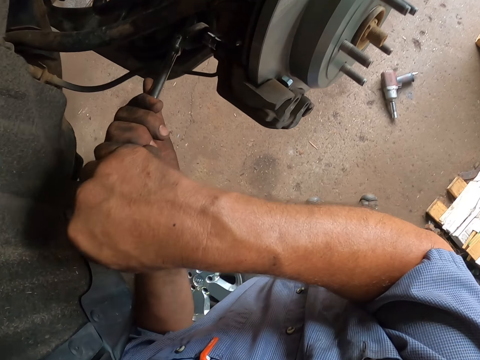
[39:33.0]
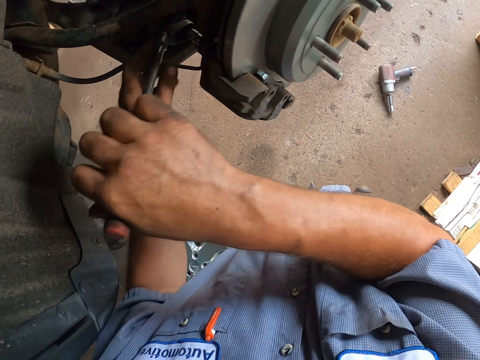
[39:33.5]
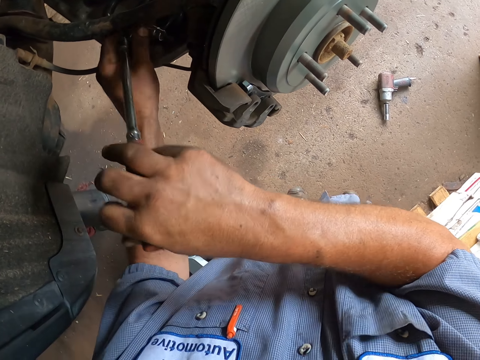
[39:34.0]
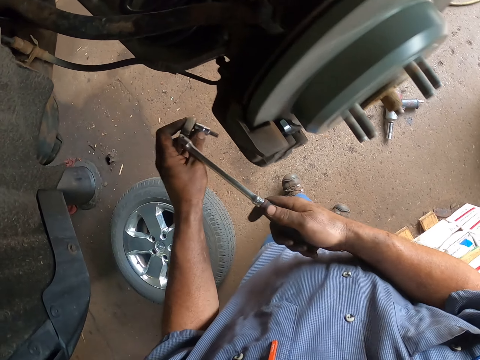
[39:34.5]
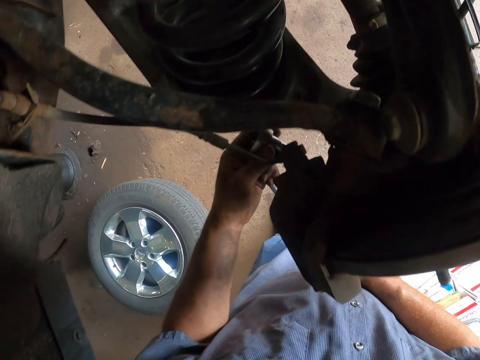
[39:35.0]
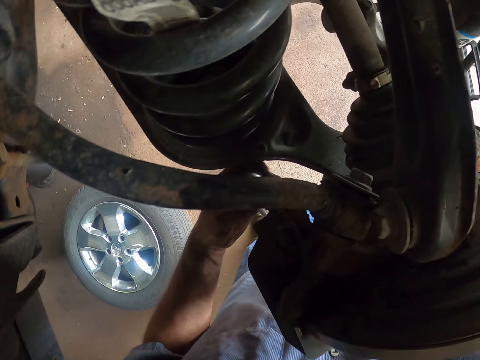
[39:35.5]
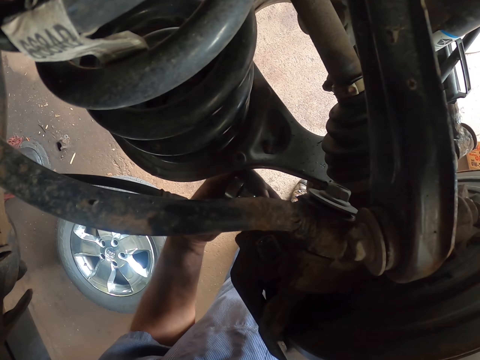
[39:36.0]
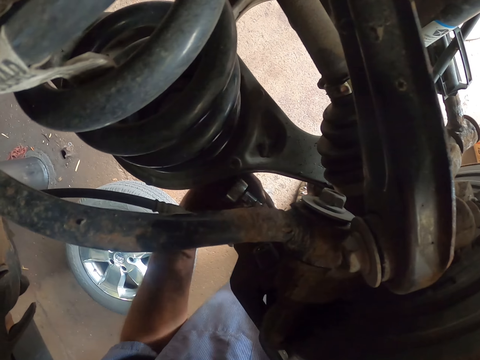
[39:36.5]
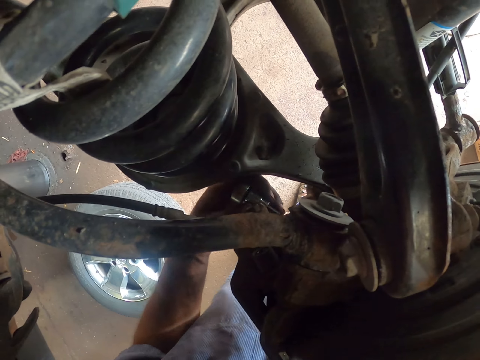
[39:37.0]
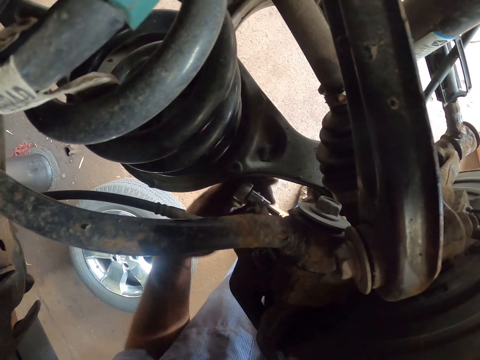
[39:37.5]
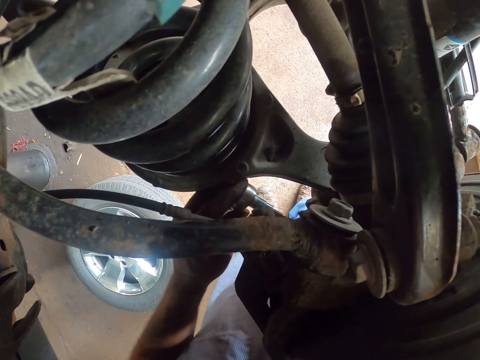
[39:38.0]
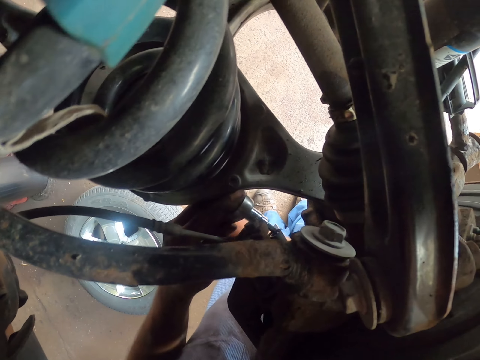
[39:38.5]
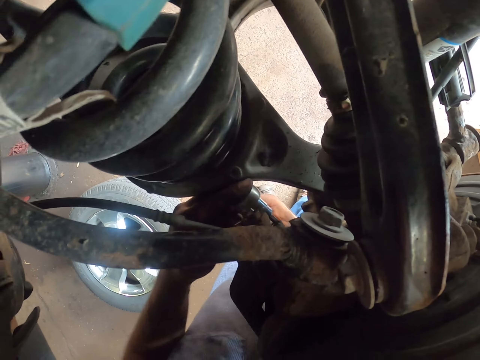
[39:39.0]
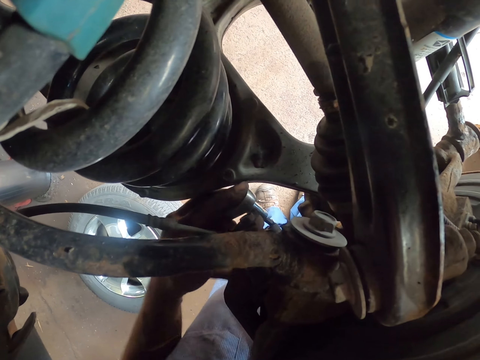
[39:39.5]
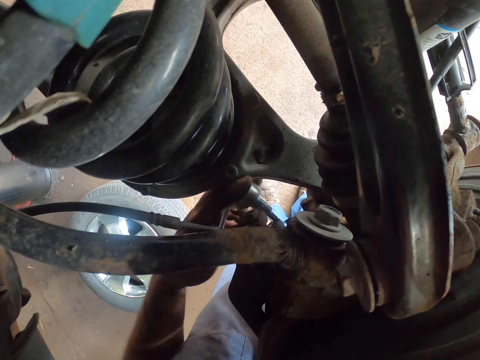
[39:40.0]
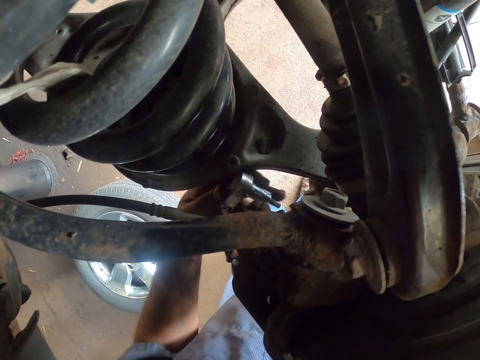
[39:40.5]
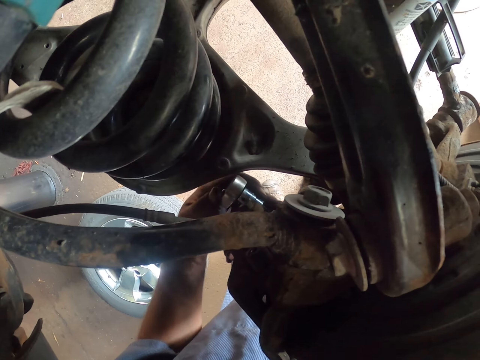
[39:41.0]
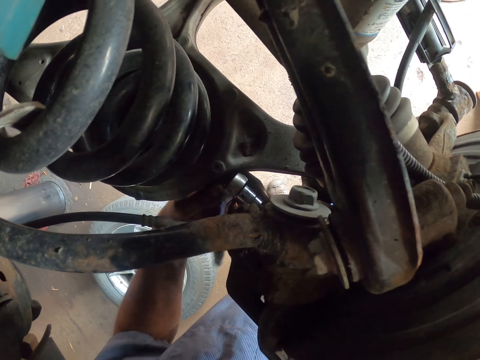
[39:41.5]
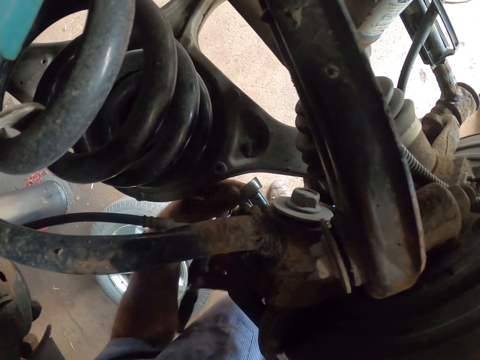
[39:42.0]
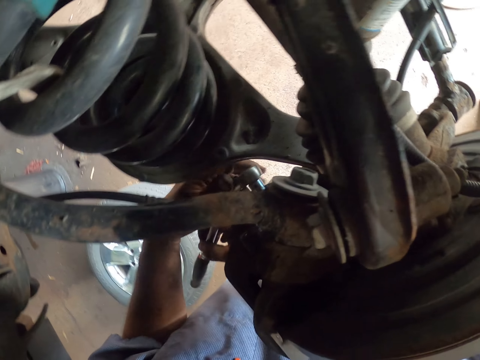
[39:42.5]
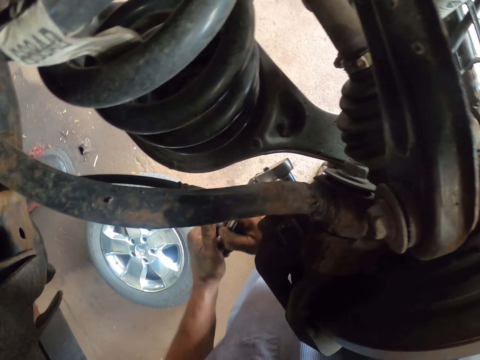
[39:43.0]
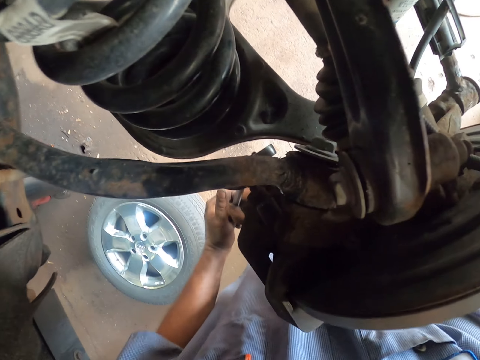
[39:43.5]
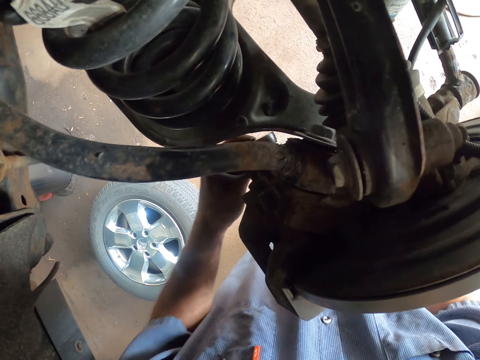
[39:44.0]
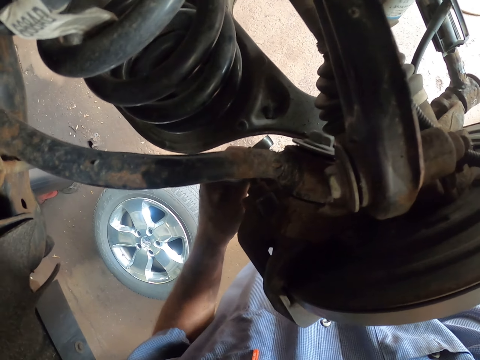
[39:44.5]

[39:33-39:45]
The camera wearer tightens the car spare part. They fix the wheel with the spanner. They fix the car spare part. They tighten the car spare part.

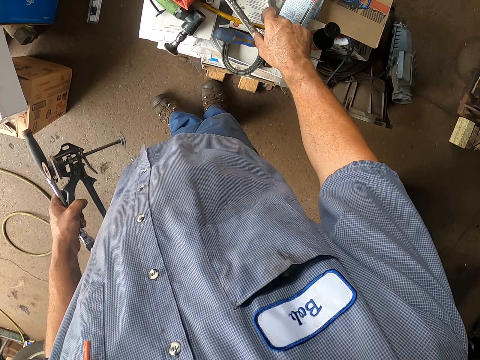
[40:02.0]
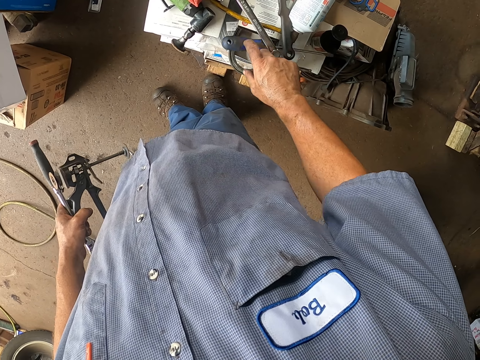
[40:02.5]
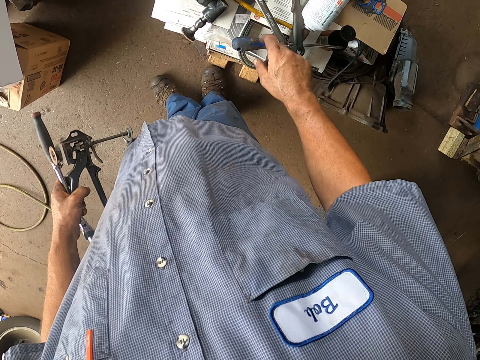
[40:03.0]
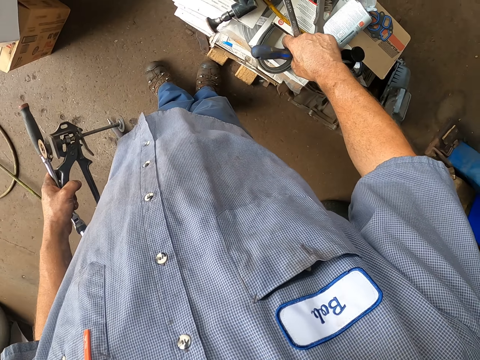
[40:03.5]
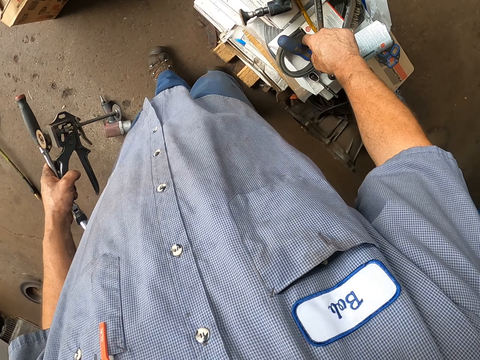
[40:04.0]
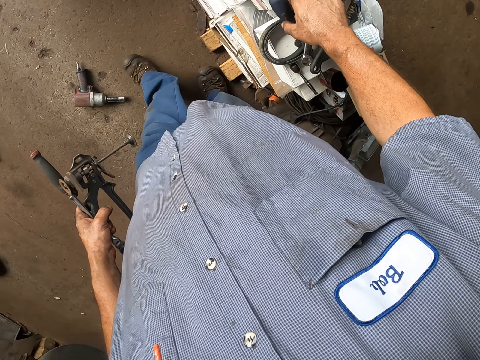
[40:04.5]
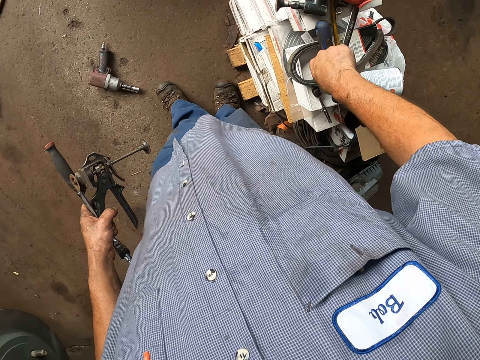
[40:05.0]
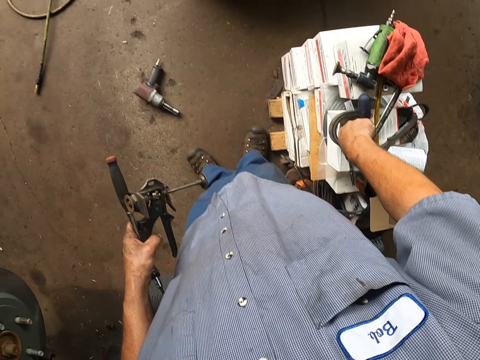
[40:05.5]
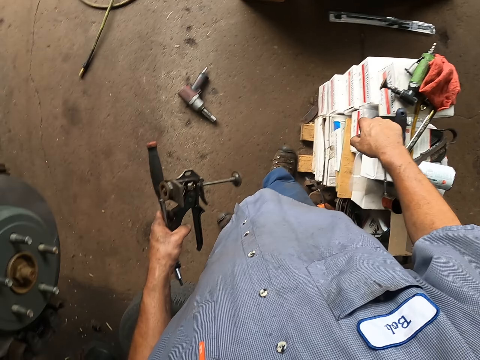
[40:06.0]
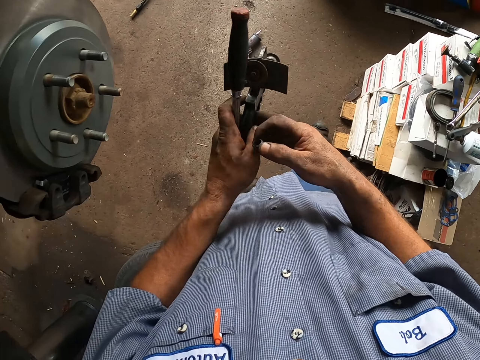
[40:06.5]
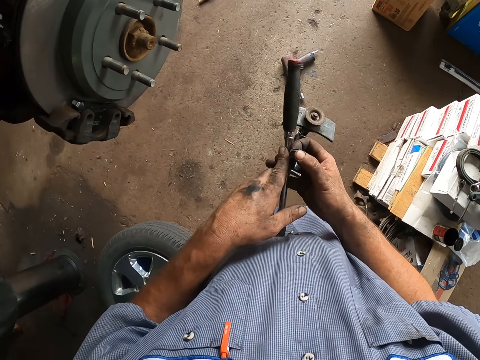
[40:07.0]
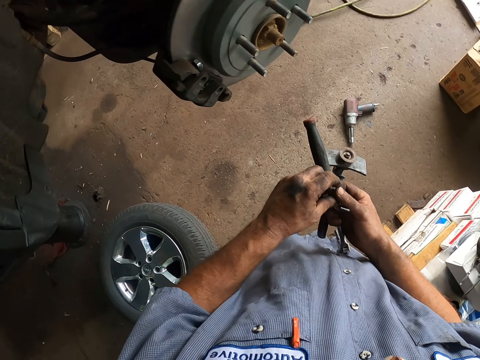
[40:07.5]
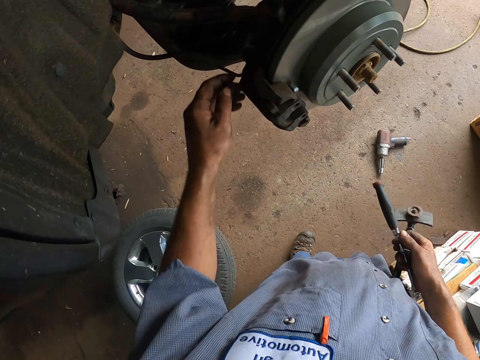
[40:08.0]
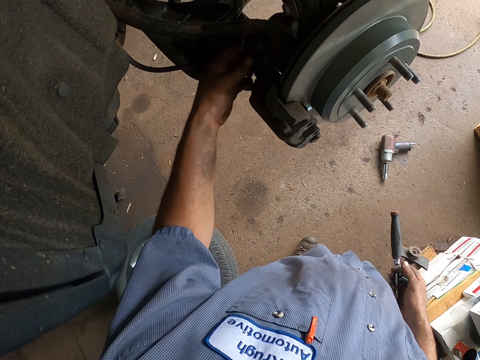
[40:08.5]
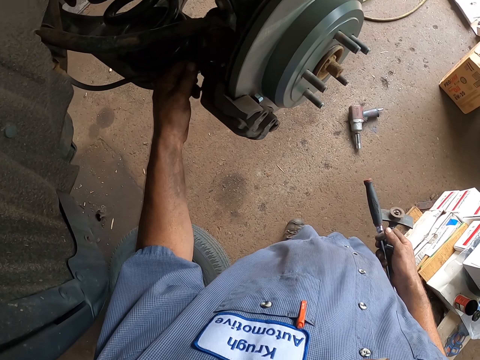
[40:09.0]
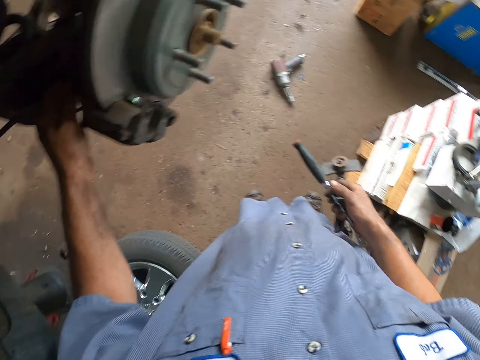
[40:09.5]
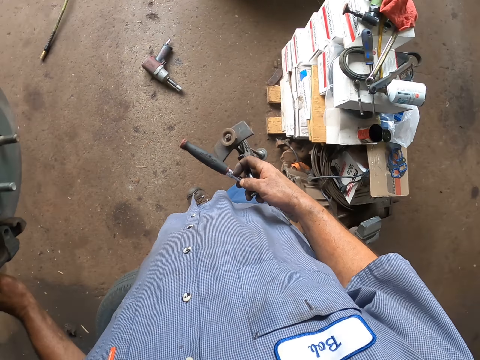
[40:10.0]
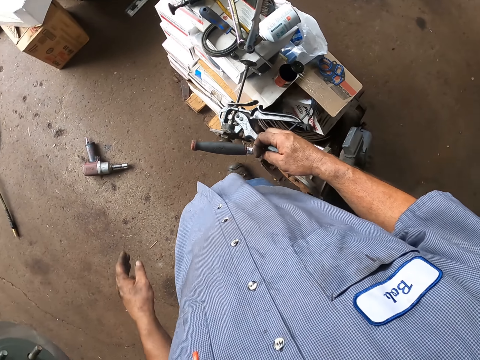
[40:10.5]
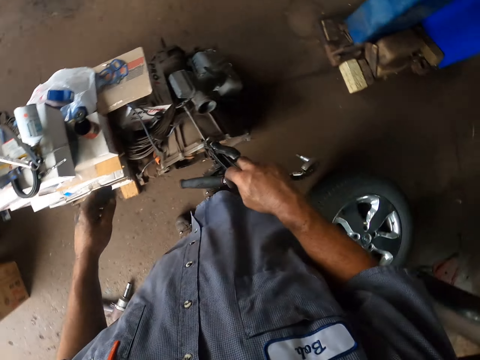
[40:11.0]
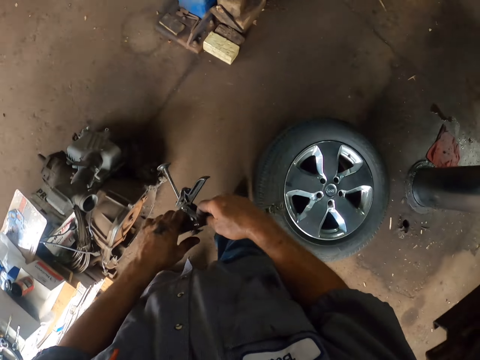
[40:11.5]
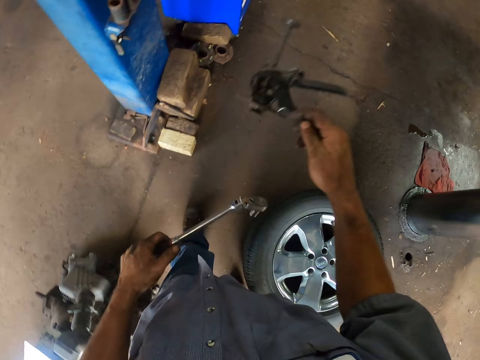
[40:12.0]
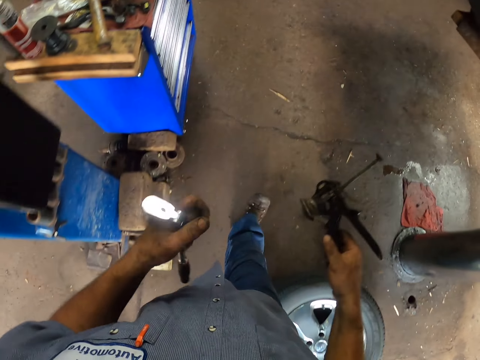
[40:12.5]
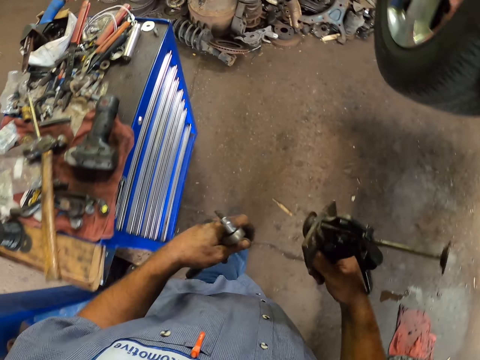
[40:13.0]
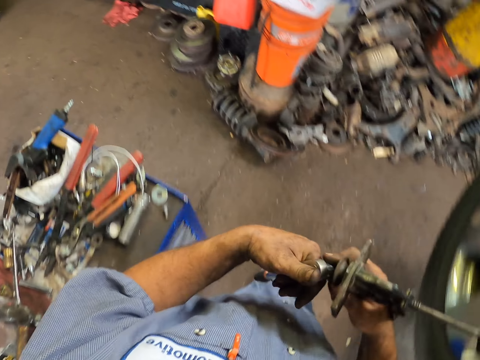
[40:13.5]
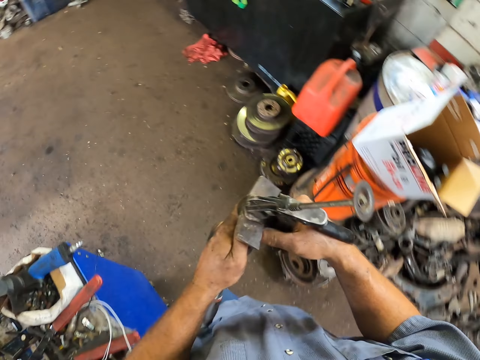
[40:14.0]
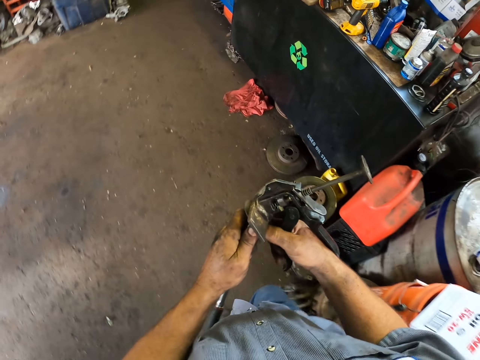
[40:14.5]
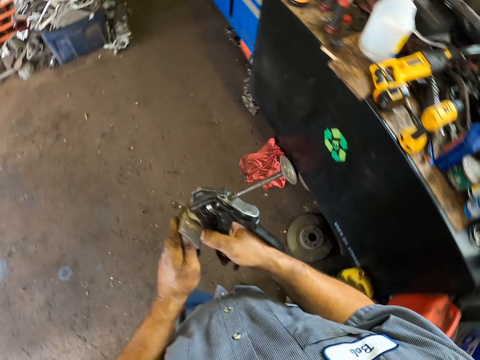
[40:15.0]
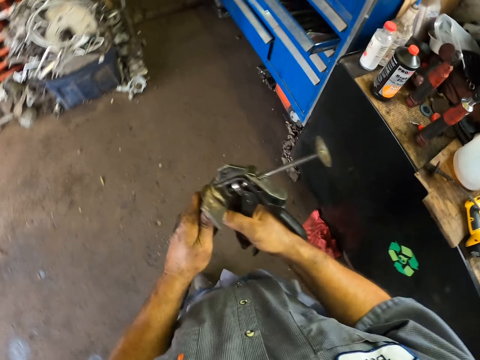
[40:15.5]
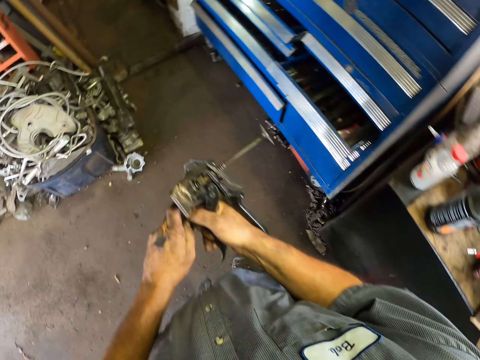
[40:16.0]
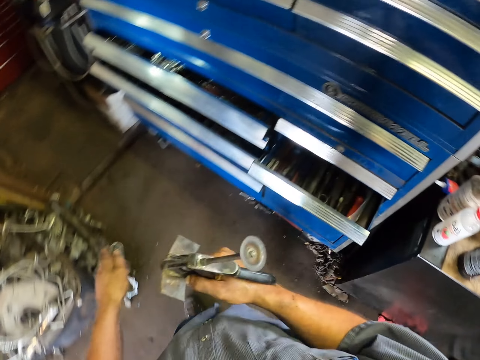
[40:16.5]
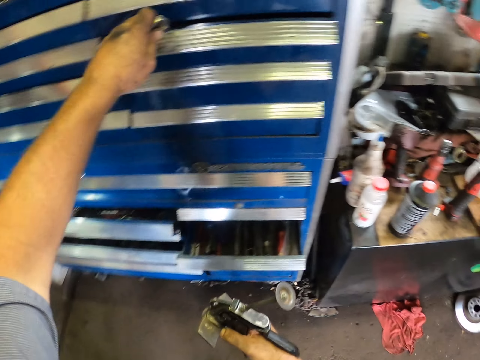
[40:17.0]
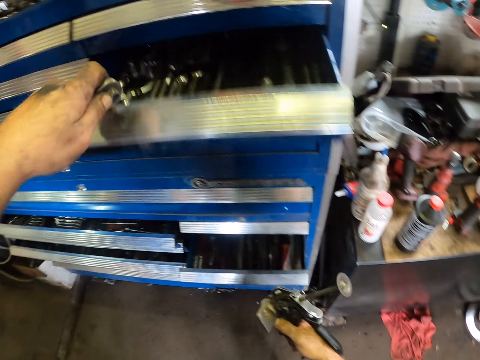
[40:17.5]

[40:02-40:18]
The camera wearer touches a screw. They pick something. They touch the car spare part. They fix the car spare part. They touch the car spare part. They walk around the garage.
